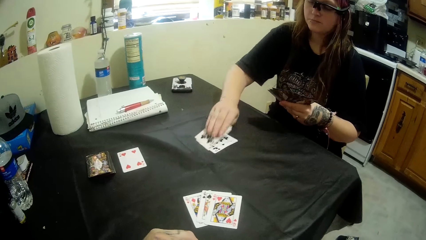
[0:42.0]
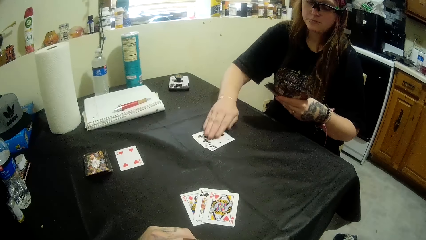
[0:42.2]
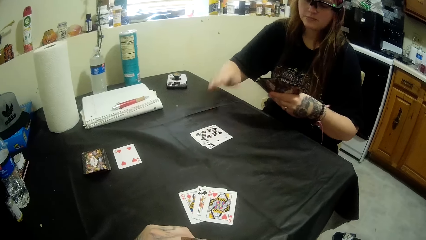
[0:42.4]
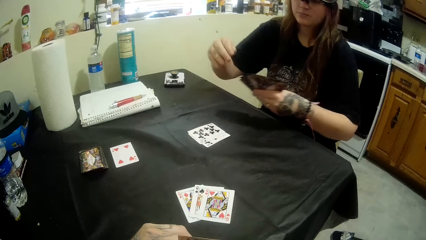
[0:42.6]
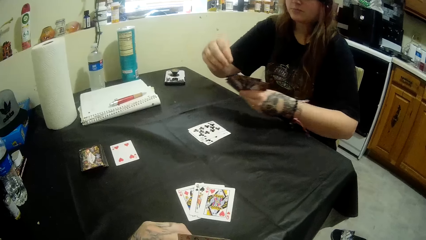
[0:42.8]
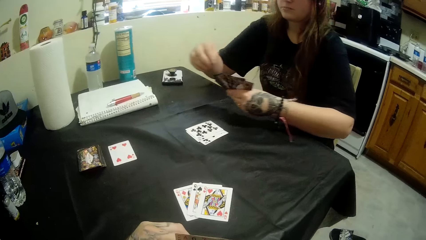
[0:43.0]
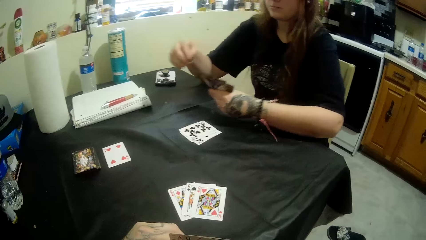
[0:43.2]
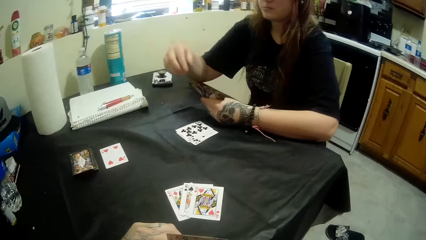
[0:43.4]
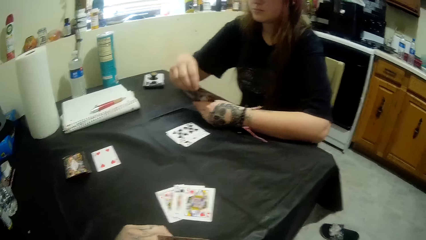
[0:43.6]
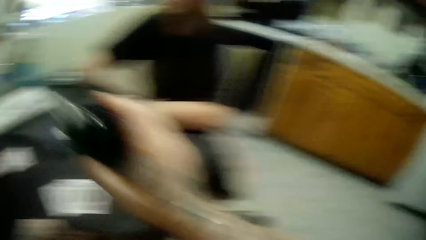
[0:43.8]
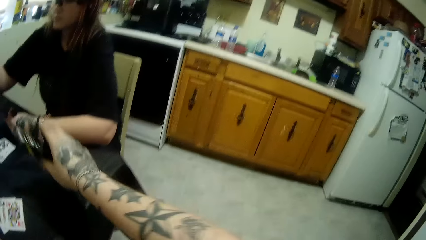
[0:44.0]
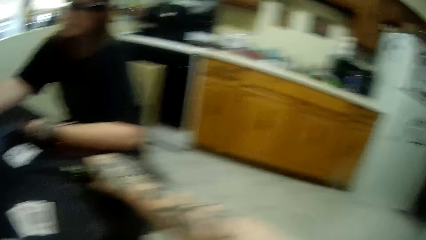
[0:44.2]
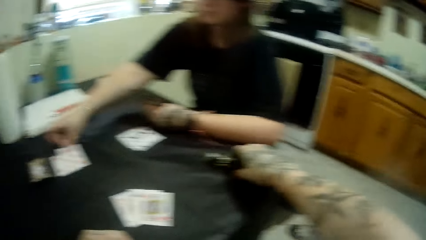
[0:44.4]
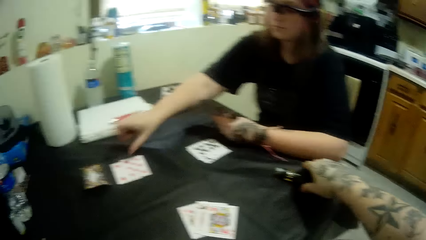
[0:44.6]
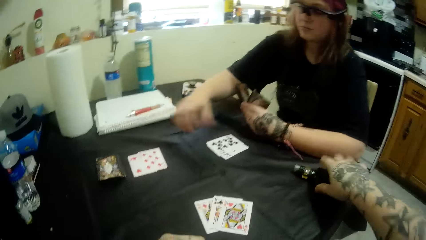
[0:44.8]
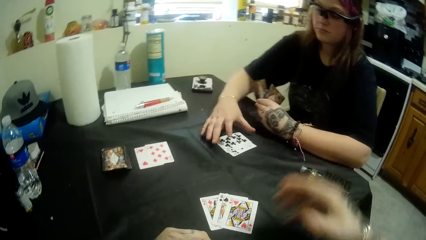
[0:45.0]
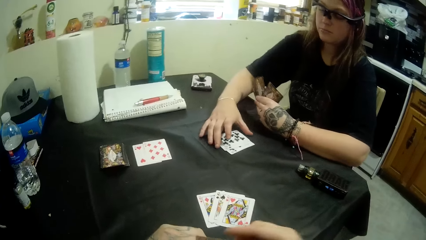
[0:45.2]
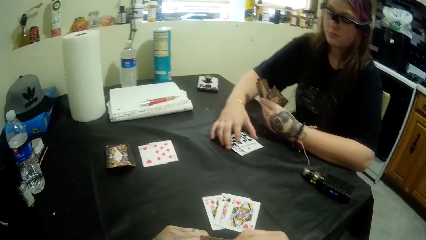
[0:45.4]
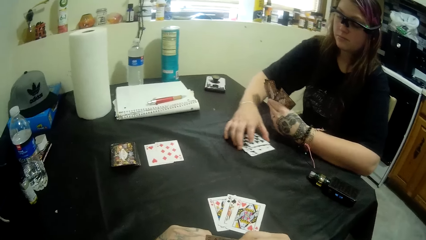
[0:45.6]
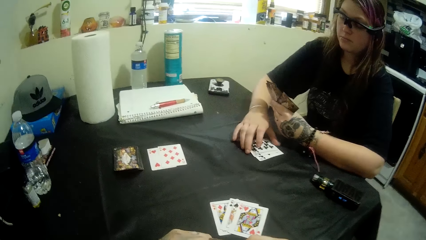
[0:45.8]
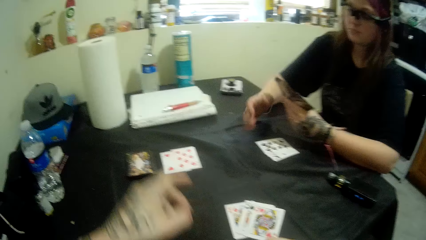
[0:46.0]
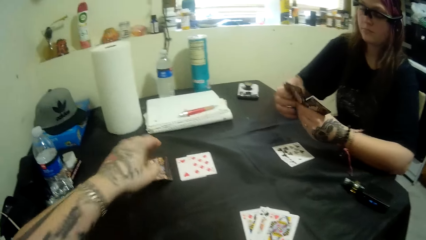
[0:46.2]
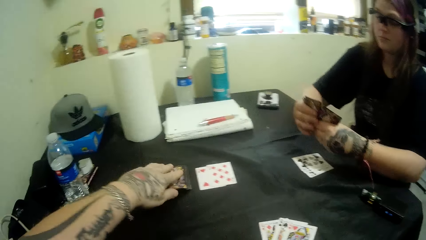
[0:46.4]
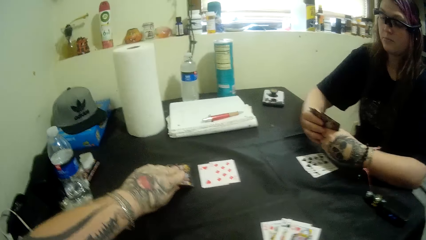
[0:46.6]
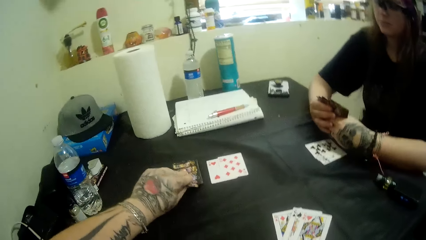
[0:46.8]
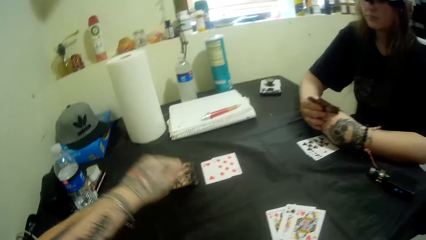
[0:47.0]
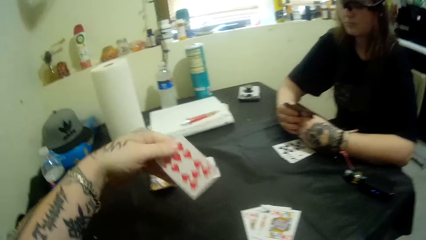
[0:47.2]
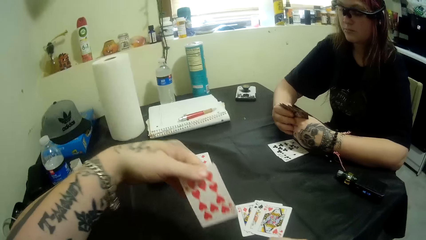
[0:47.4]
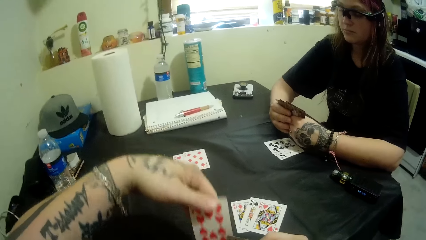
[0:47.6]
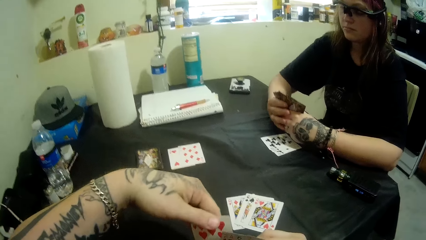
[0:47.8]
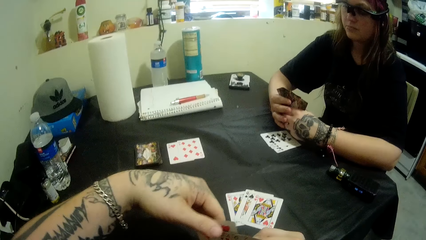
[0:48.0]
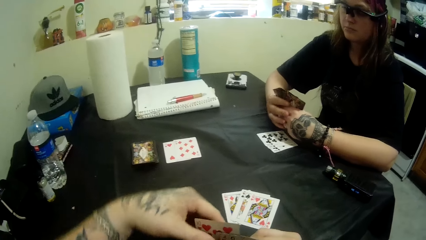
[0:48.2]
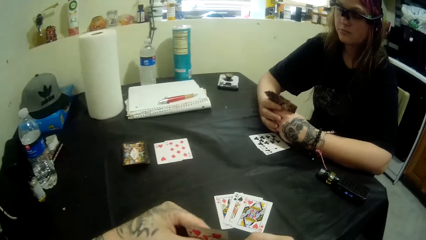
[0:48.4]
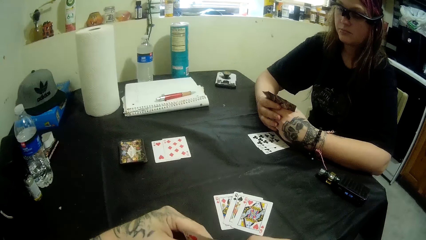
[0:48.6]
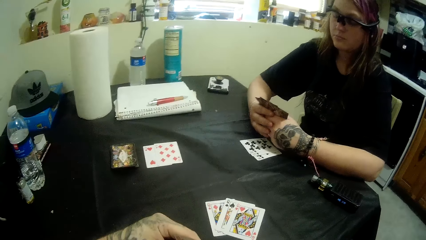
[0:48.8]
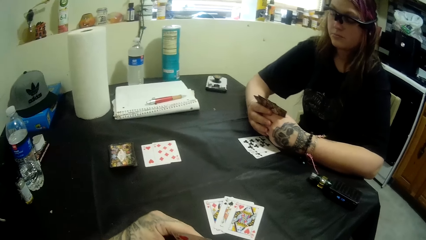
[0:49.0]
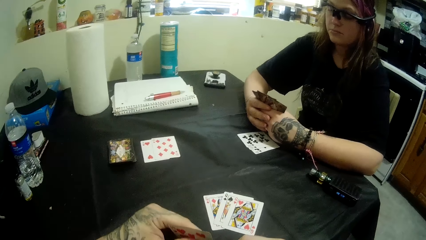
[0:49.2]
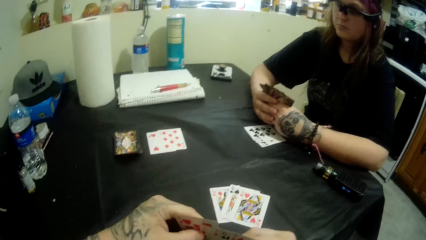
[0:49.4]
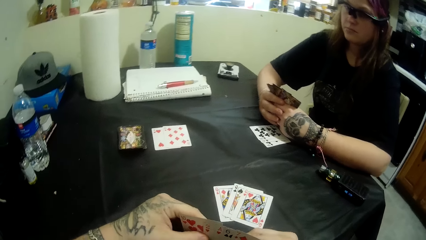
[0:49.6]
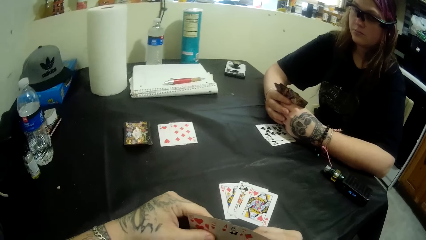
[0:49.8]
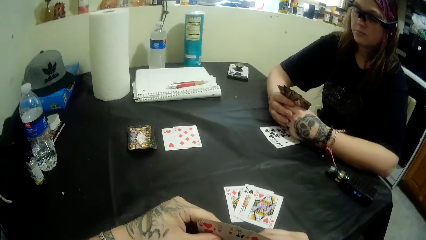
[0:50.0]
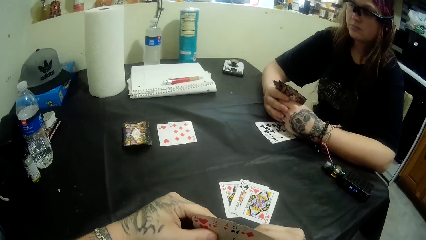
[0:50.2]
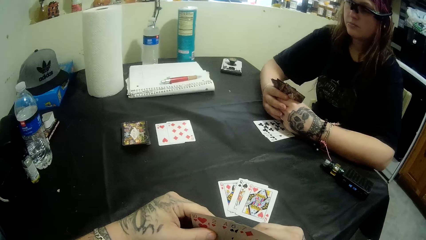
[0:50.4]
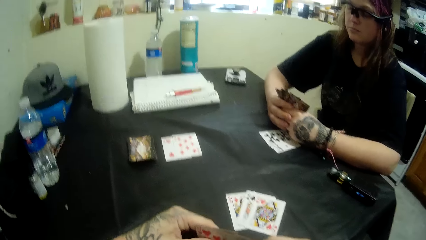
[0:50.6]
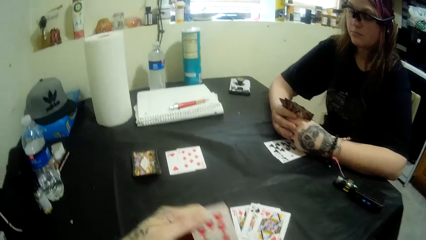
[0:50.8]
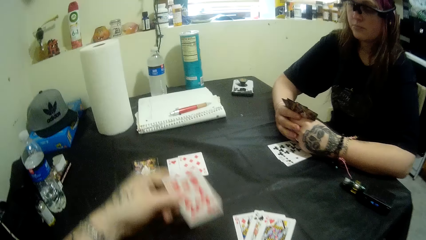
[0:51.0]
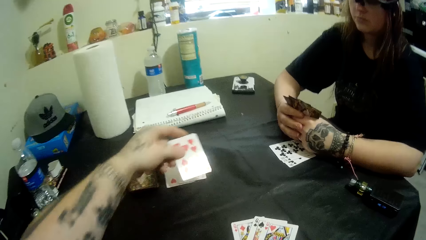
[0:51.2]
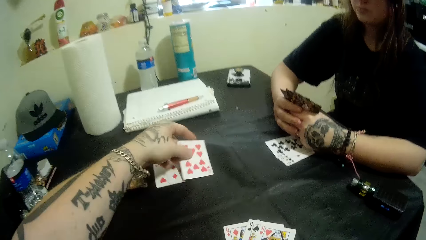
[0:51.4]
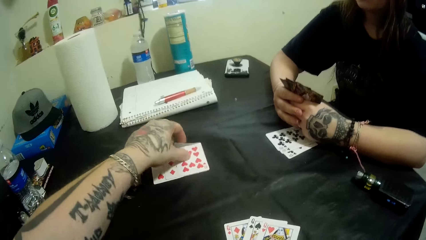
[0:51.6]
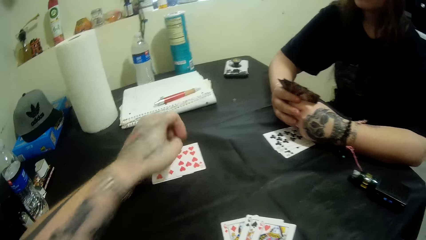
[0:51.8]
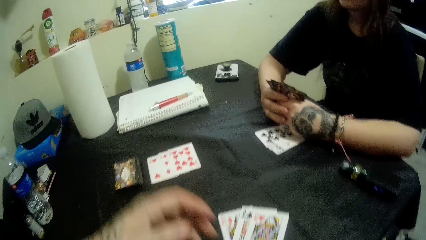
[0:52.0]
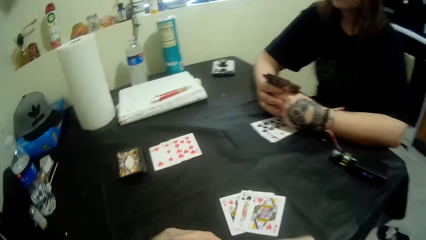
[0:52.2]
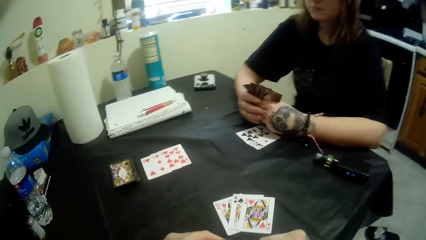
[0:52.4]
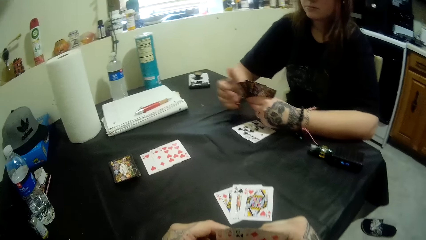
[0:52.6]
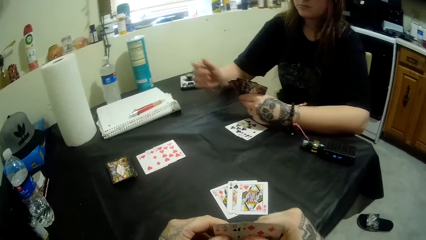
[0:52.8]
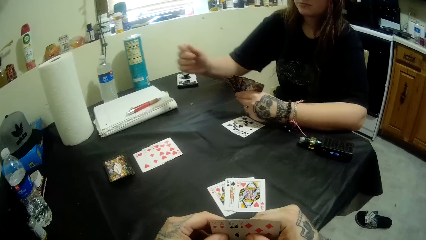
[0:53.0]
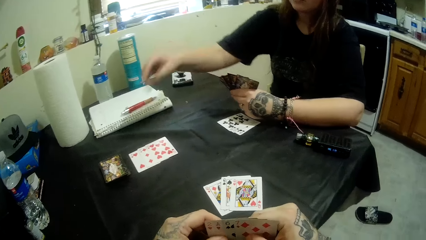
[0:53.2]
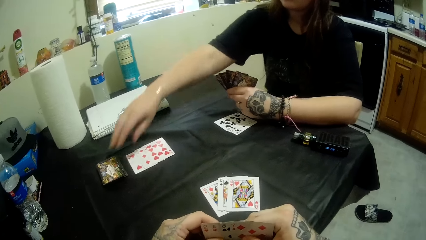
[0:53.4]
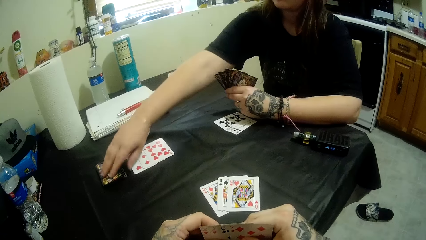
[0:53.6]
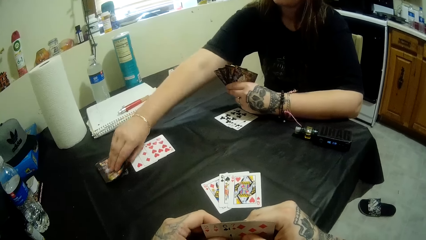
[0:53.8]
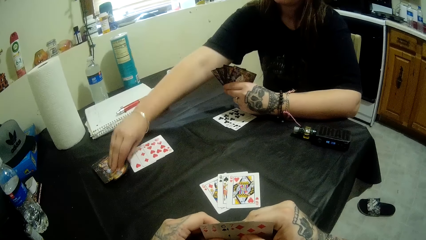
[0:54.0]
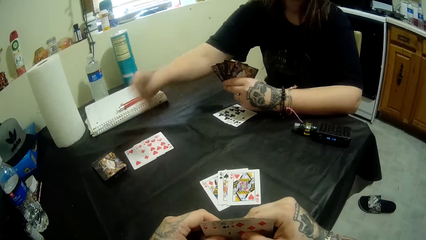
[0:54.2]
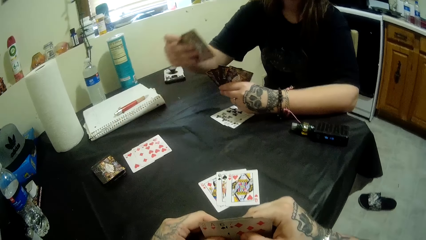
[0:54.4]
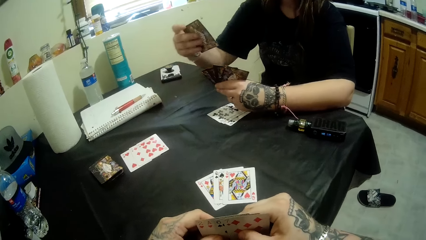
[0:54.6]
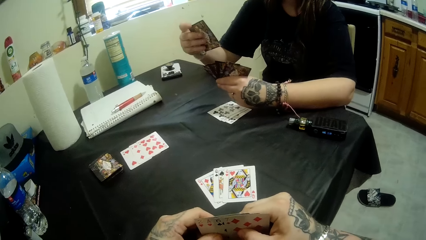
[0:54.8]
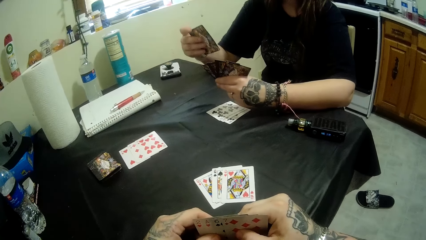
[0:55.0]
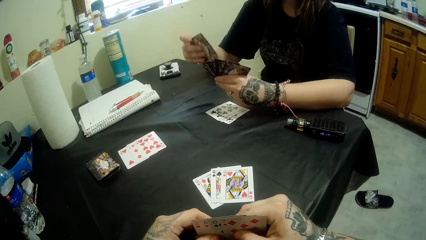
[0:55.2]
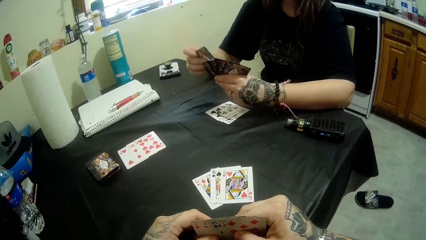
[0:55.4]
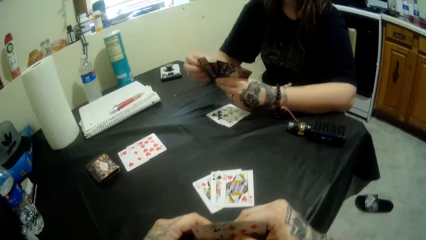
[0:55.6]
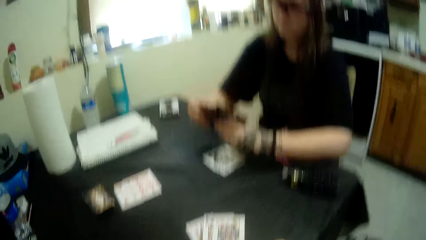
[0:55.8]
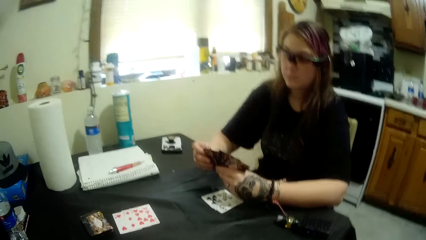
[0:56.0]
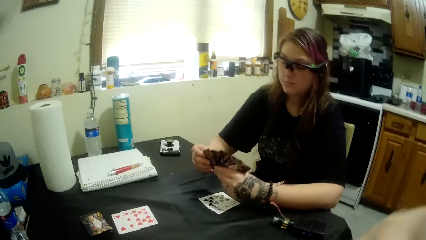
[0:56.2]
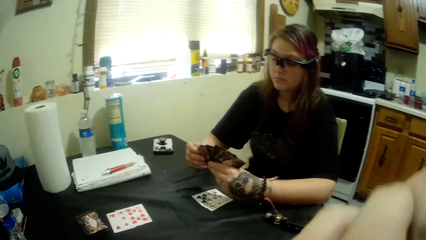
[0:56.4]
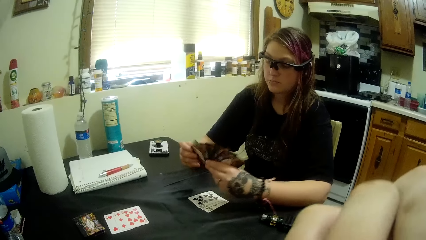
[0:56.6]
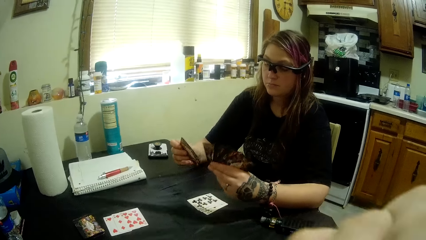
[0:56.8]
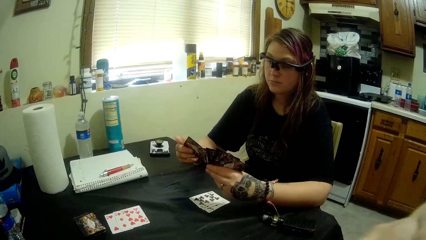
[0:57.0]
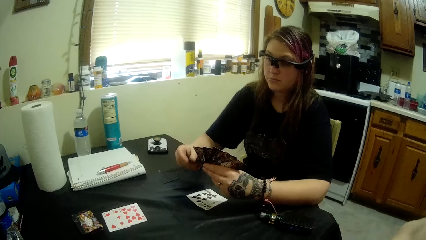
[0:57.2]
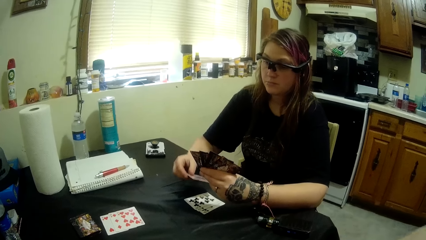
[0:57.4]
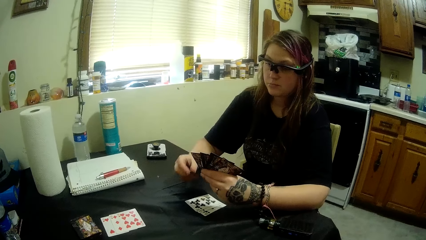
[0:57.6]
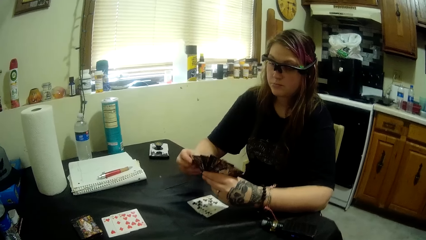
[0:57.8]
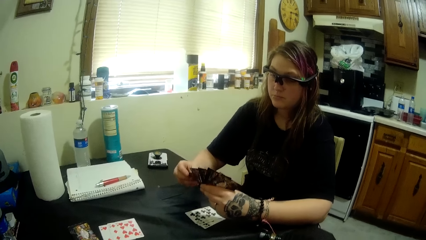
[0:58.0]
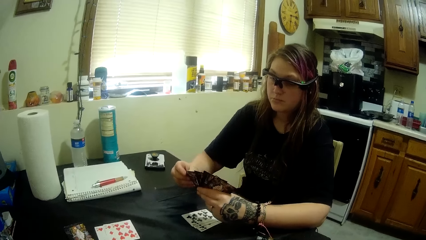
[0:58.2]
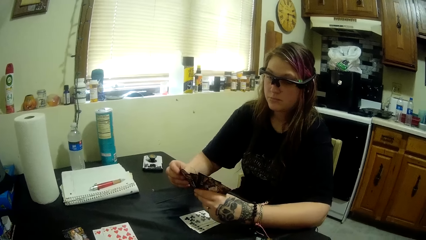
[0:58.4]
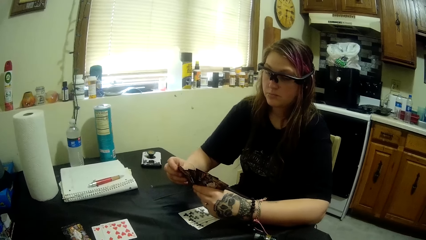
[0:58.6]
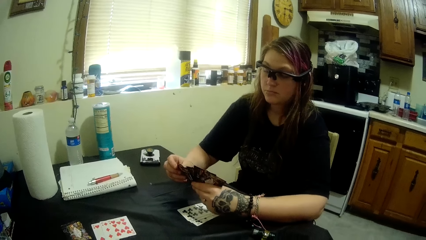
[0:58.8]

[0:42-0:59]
The woman plays the card game. The camera wearer drops the bottle on the table. They play the card game with the woman. They take some cards from the table. They play the card game with the woman. The woman takes some cards from the table.
